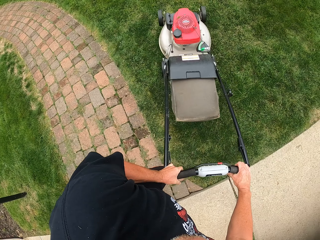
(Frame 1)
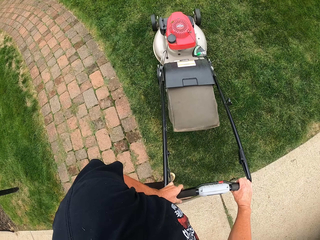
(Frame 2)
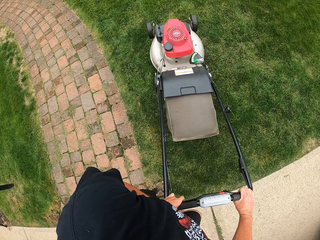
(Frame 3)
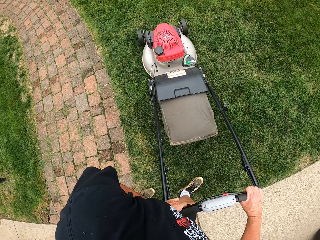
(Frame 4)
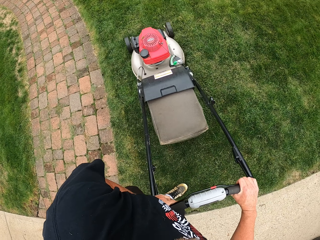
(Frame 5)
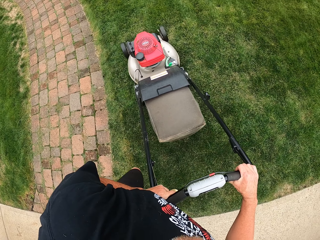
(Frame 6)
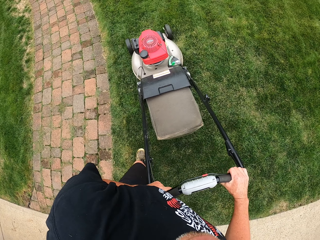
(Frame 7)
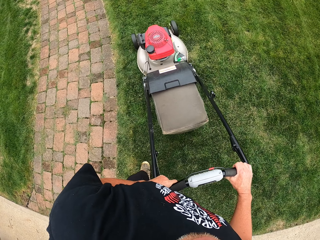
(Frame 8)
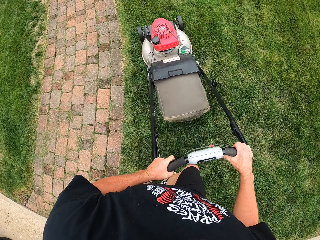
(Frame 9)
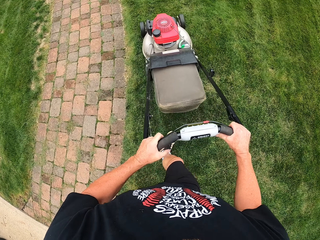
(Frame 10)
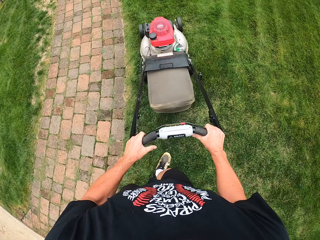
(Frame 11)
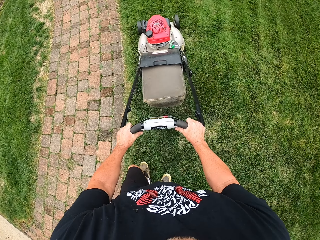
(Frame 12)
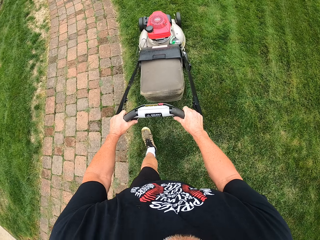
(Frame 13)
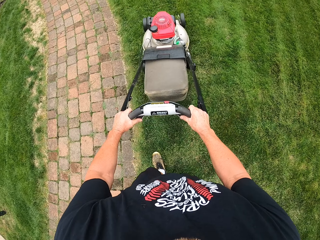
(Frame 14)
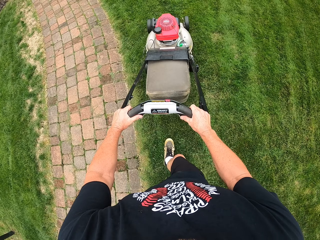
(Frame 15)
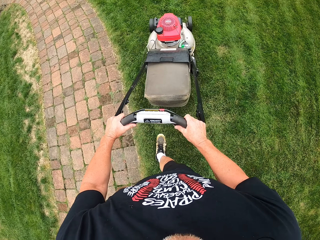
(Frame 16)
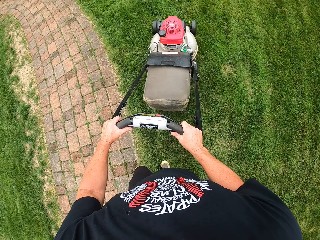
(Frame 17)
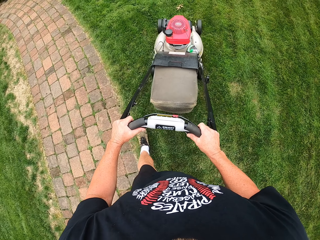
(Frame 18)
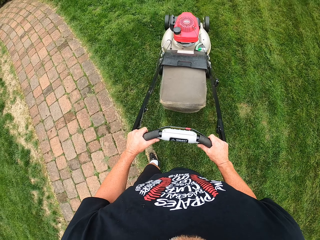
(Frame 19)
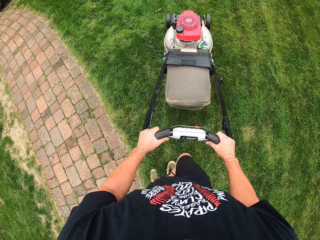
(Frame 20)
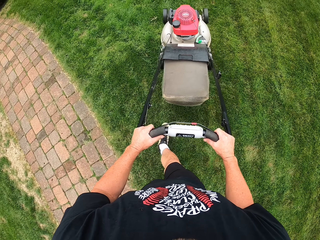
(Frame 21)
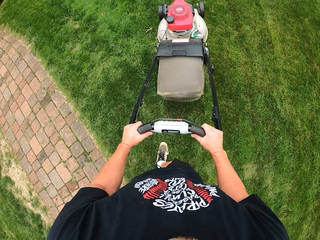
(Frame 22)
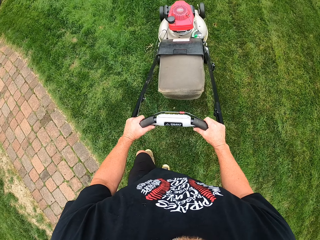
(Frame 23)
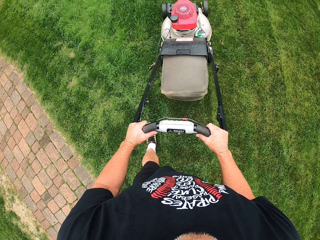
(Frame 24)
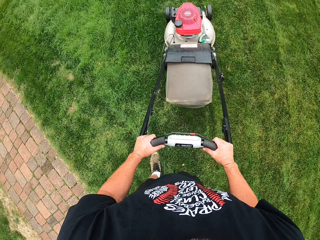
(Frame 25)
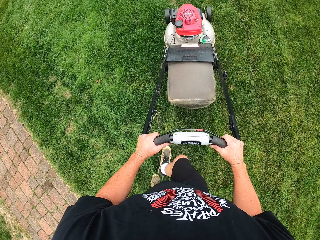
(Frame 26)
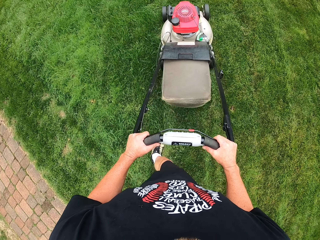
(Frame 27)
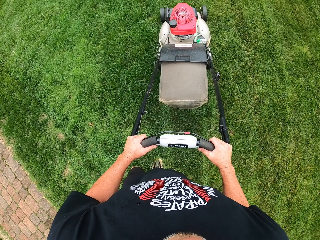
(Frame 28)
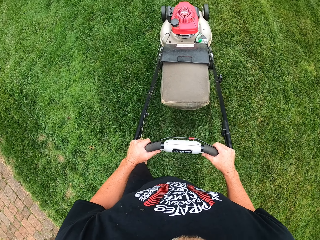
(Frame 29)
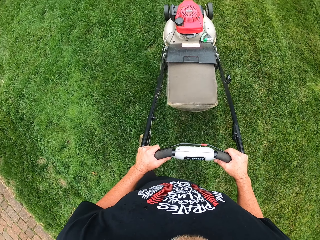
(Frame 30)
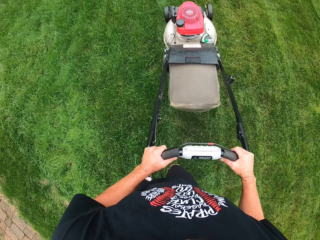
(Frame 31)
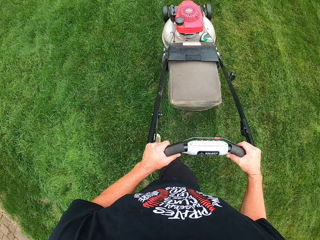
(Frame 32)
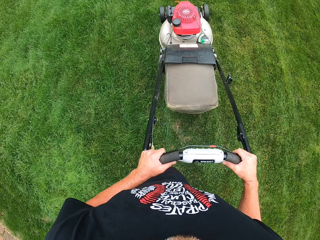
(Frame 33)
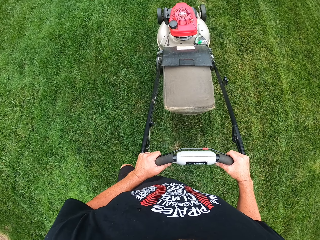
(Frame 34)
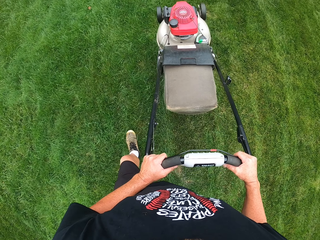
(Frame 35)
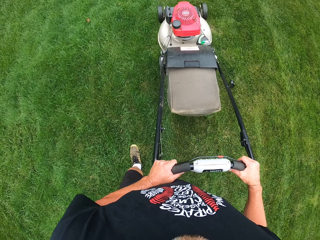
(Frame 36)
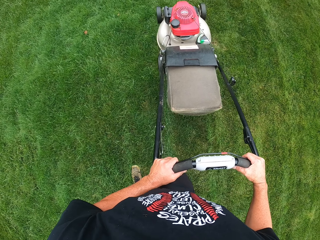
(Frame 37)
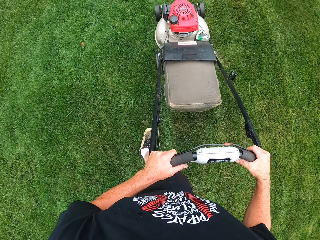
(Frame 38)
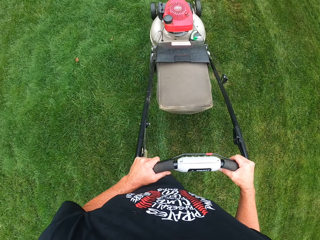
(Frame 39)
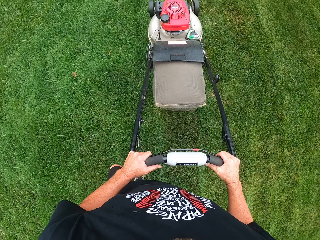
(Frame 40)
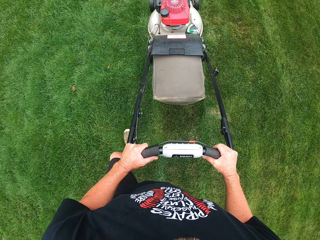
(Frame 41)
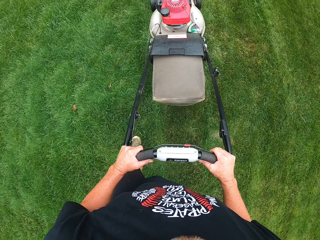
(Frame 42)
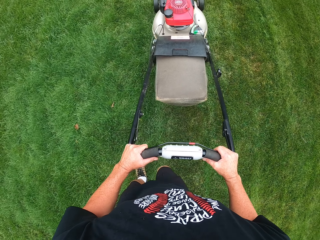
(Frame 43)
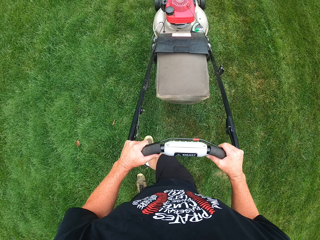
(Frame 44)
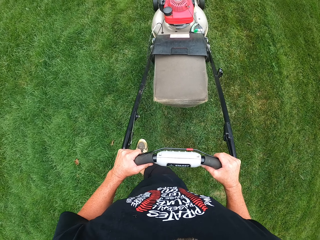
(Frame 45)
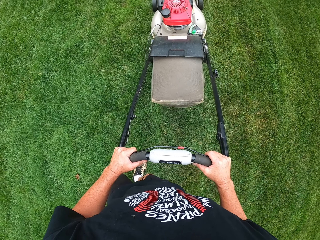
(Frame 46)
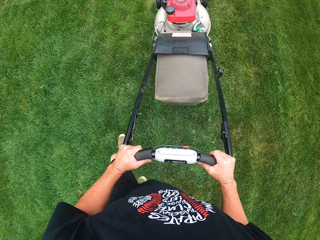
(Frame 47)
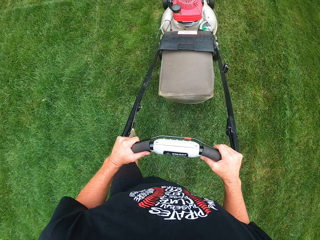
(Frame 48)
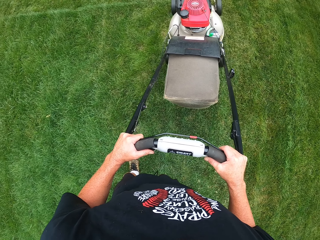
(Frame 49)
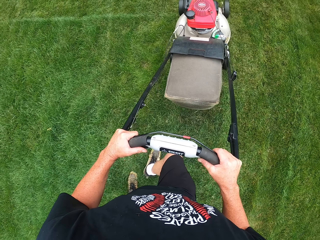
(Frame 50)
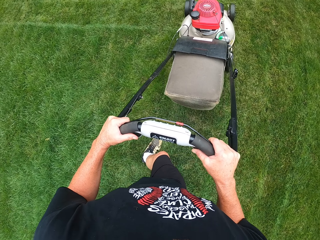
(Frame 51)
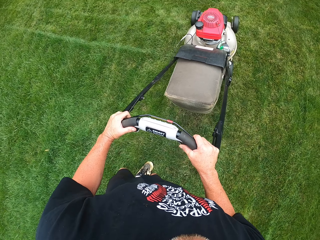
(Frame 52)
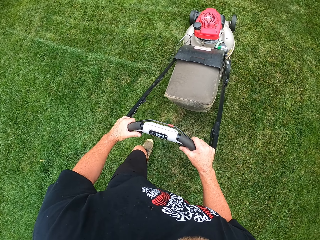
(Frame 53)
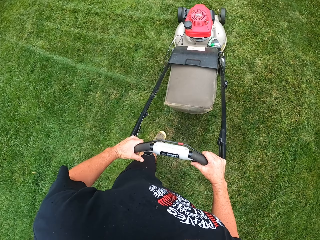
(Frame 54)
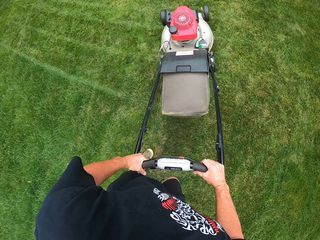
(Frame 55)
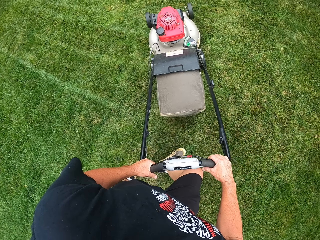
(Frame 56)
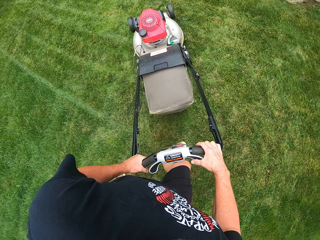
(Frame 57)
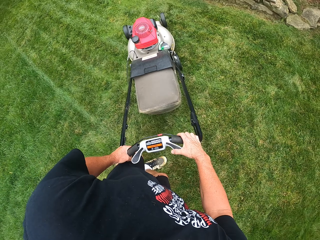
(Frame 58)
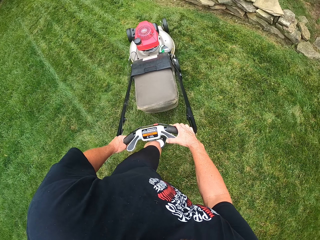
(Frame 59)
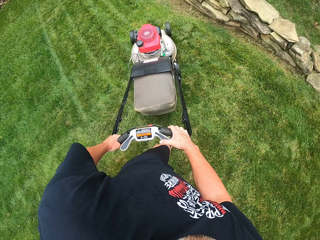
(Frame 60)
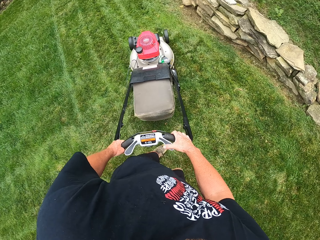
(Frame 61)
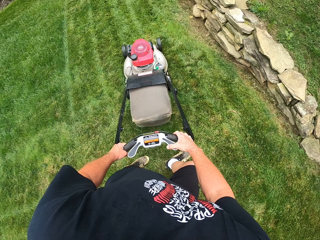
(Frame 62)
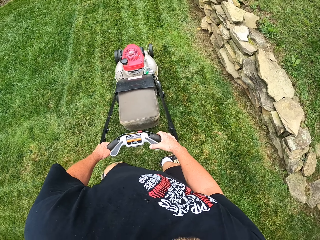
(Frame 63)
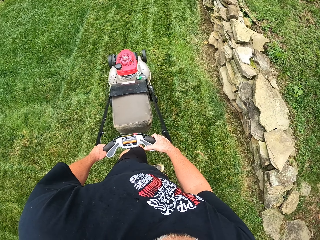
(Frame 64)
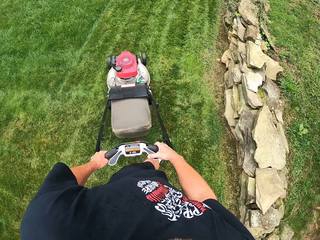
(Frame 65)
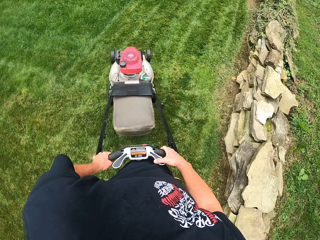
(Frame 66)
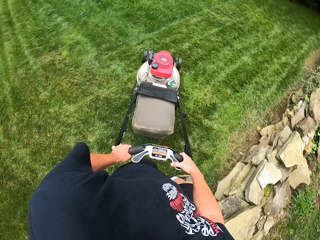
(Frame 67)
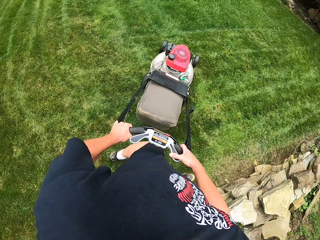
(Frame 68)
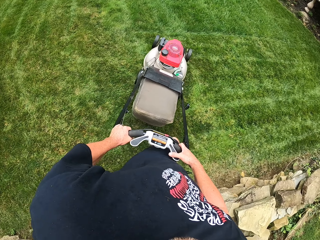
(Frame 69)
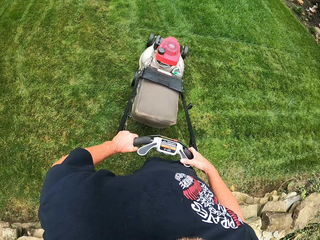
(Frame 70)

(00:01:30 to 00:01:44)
The camera wearer cuts grass with a lawn mower. They turn around with the lawn mower.

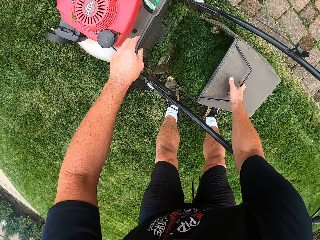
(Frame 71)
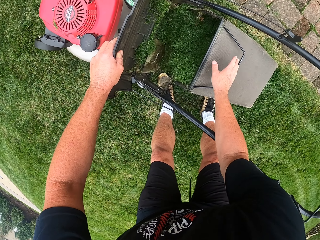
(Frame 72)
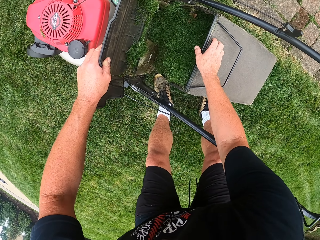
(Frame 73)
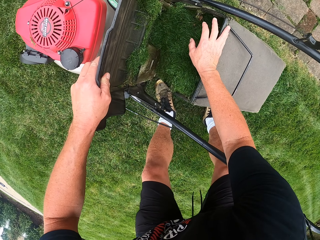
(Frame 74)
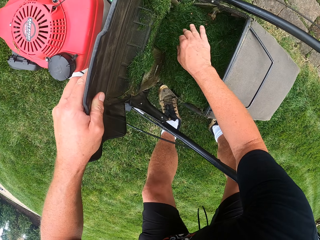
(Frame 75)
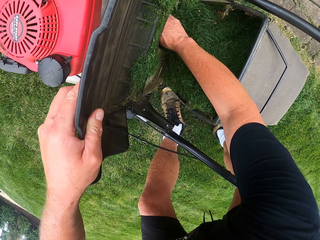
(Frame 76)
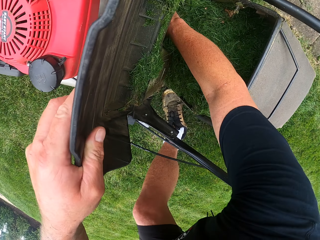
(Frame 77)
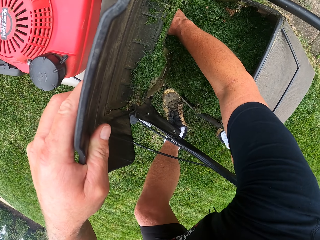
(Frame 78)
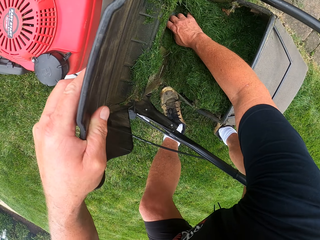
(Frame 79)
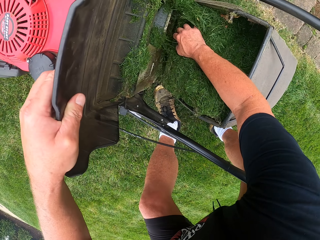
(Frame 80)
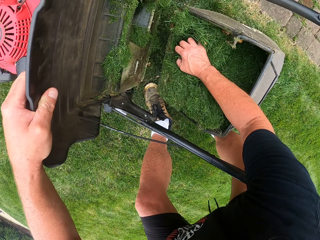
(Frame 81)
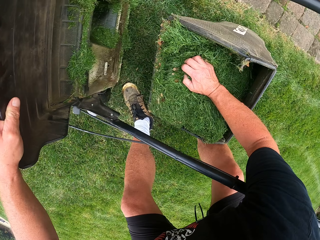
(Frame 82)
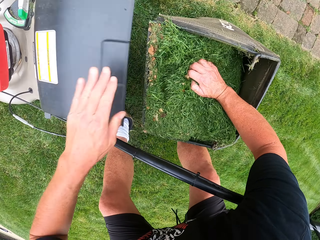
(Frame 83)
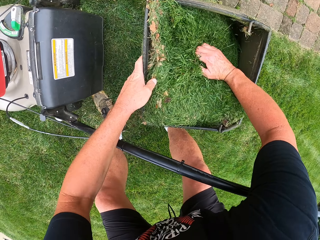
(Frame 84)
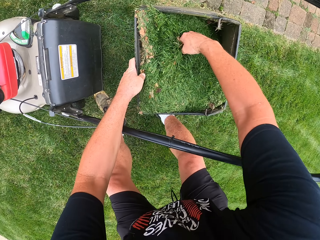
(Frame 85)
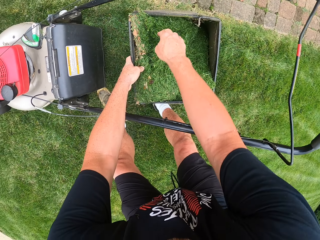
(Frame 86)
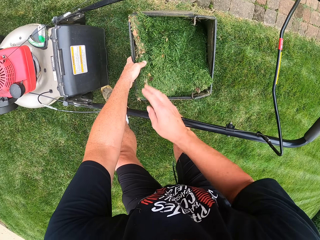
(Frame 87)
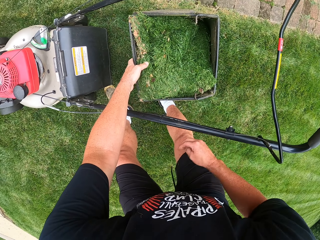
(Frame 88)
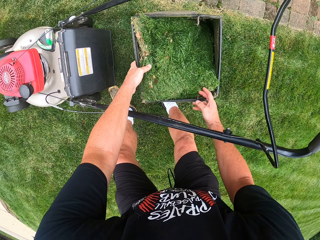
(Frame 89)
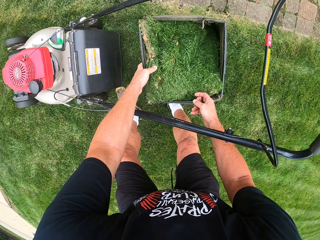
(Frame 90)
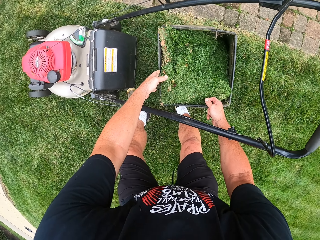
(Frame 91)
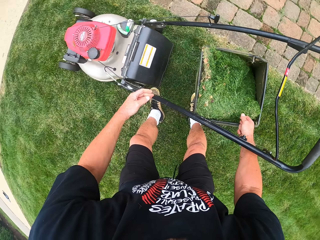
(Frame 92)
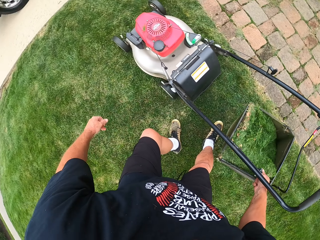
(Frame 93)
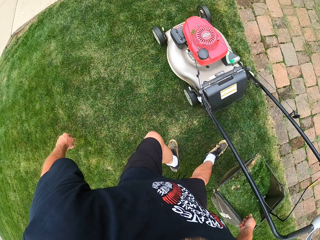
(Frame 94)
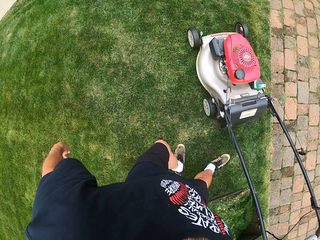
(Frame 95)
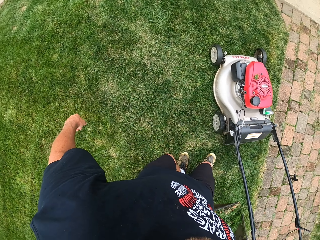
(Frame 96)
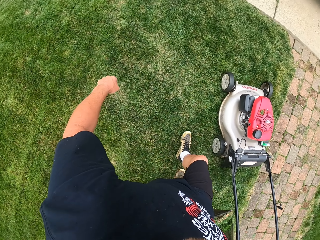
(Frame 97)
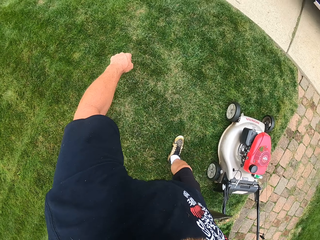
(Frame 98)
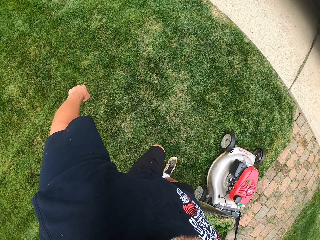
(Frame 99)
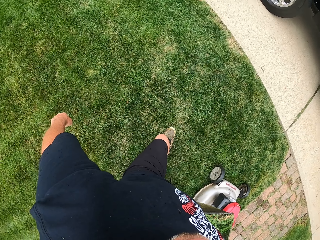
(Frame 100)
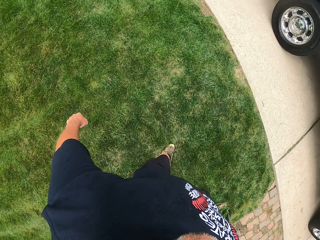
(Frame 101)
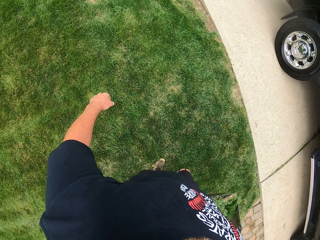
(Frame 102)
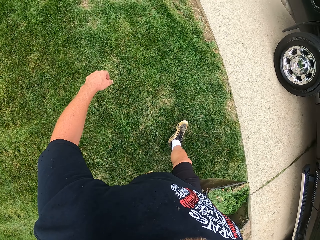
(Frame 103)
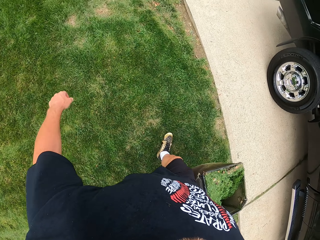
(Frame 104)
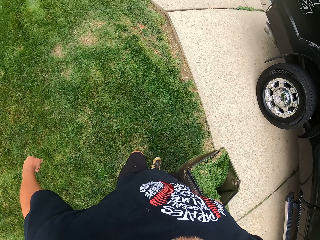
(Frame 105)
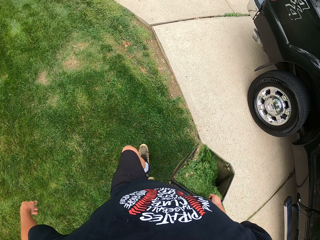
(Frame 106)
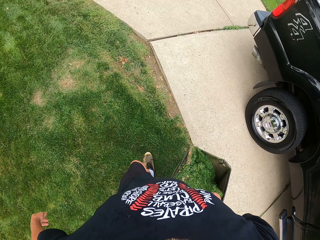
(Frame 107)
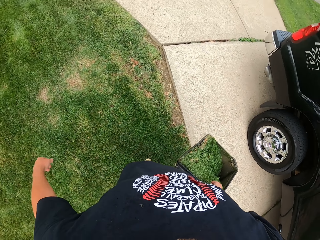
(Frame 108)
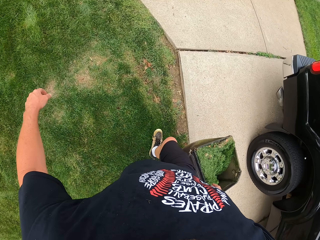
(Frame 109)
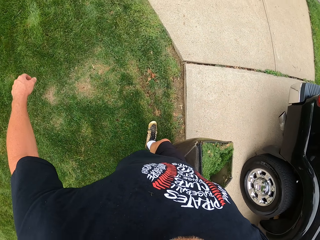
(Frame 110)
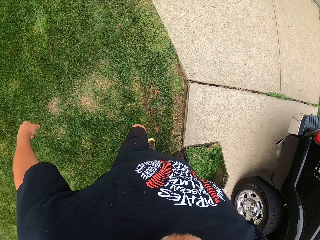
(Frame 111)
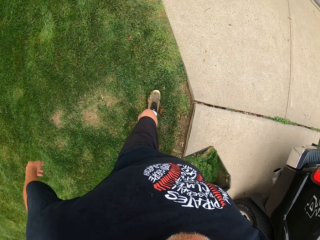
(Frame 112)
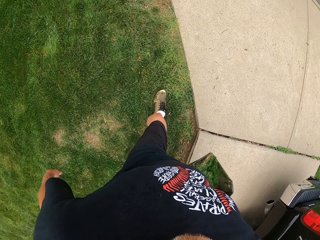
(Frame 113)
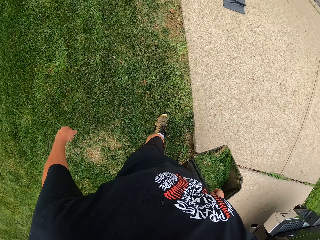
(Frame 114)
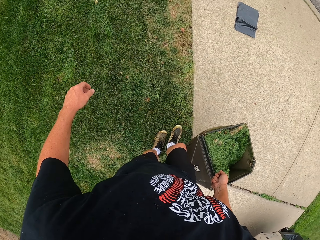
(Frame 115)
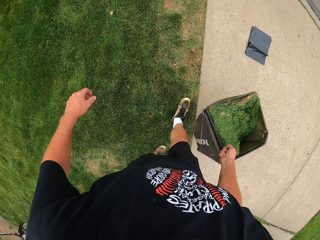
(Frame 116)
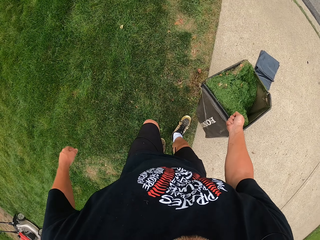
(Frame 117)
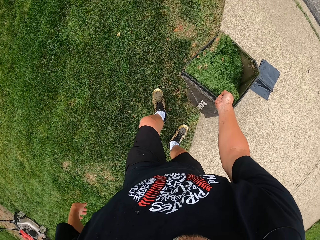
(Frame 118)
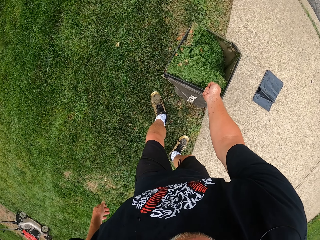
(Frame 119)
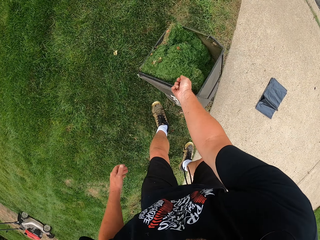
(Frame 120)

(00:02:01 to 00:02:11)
The camera wearer pushes grass in the container. They remove the grass container from the lawn mower. They hold the grass container and carry the grass container. They walk around with the grass container. They place down the grass container.
